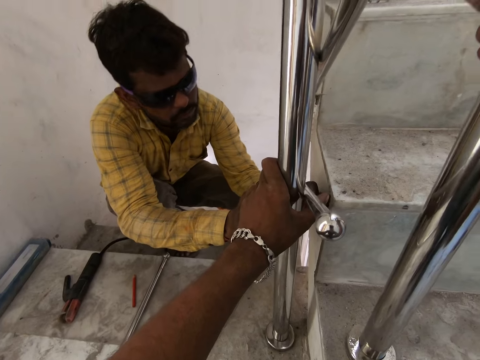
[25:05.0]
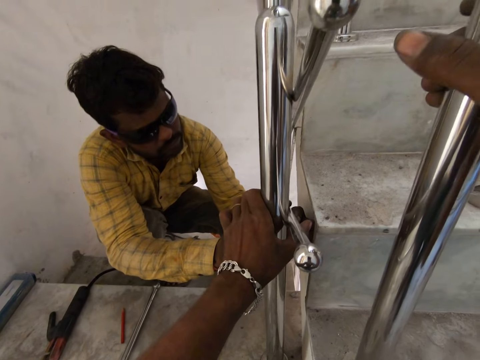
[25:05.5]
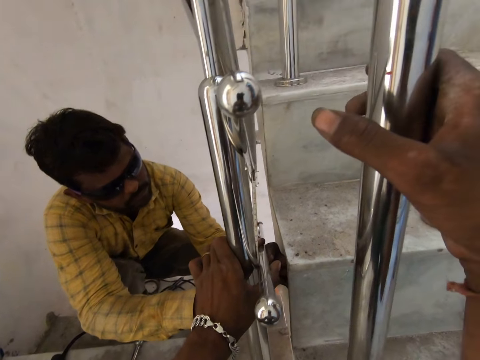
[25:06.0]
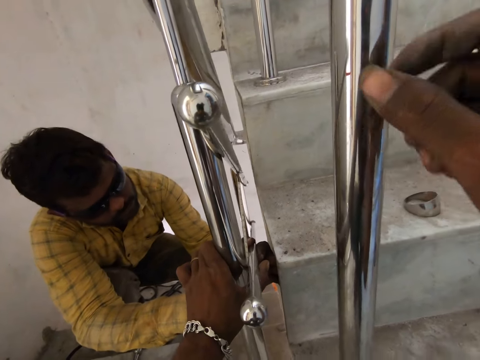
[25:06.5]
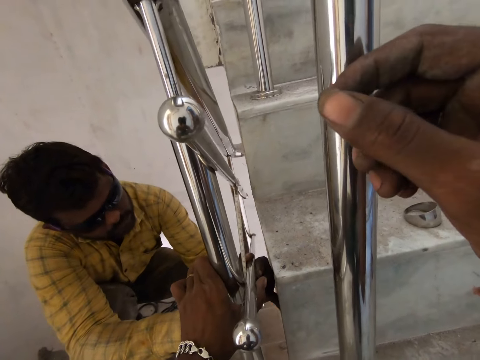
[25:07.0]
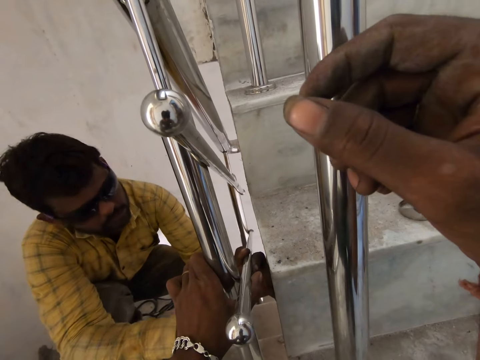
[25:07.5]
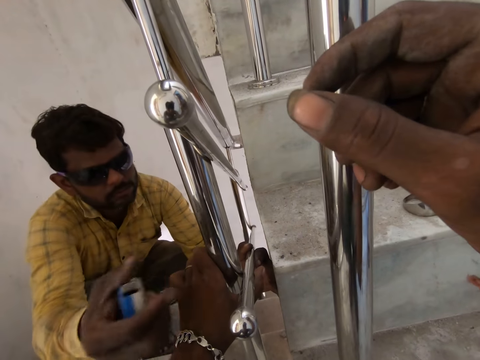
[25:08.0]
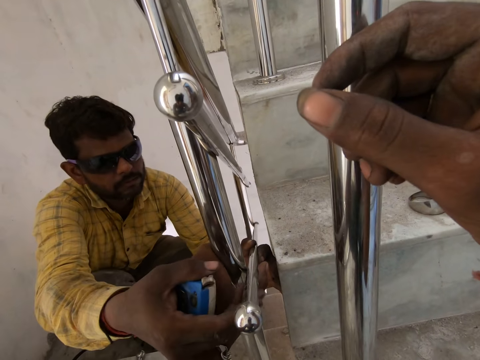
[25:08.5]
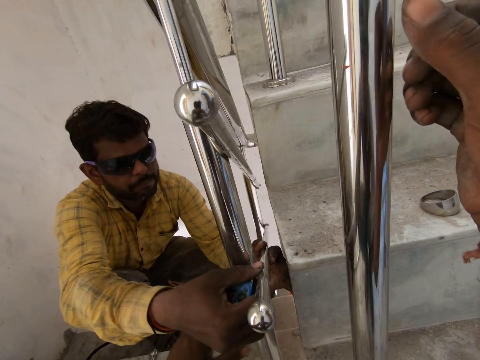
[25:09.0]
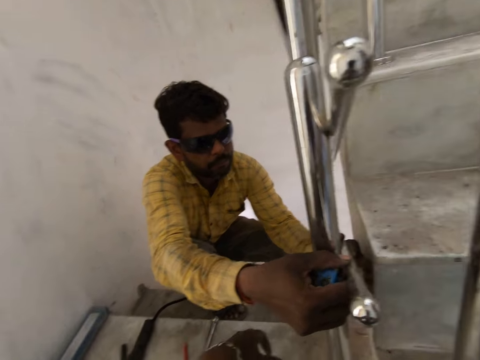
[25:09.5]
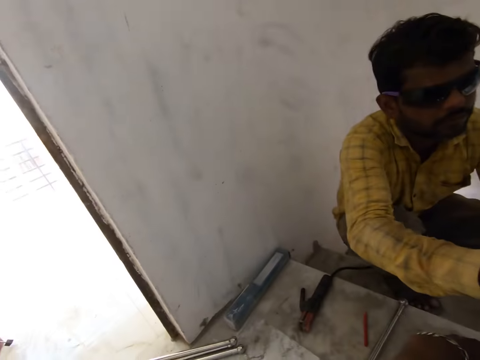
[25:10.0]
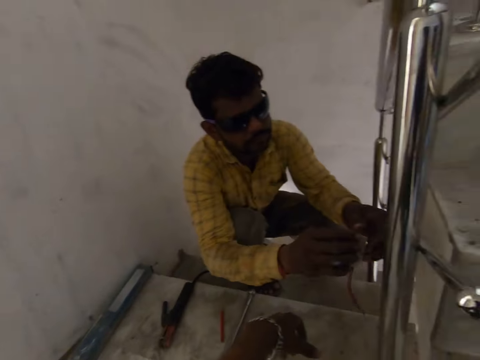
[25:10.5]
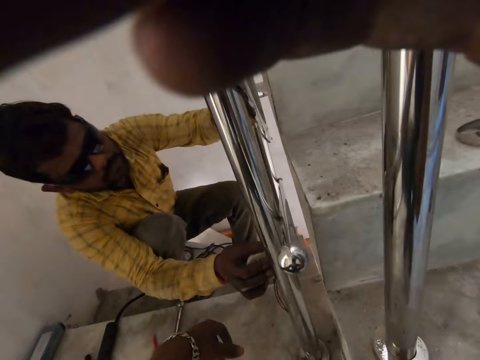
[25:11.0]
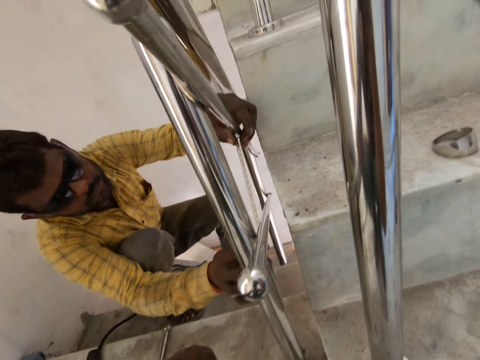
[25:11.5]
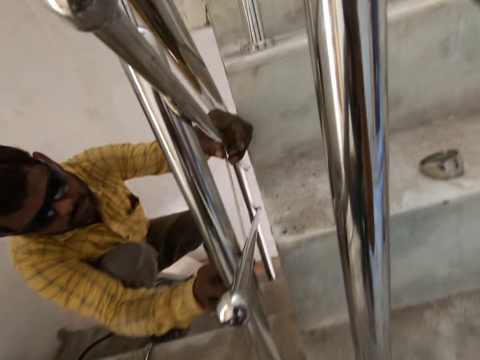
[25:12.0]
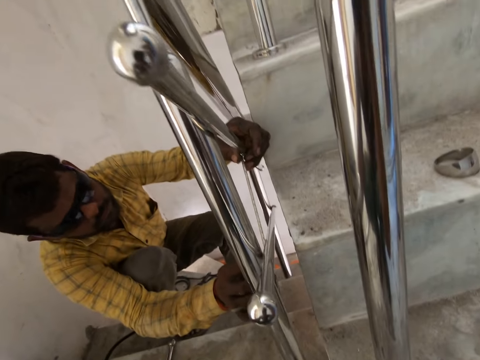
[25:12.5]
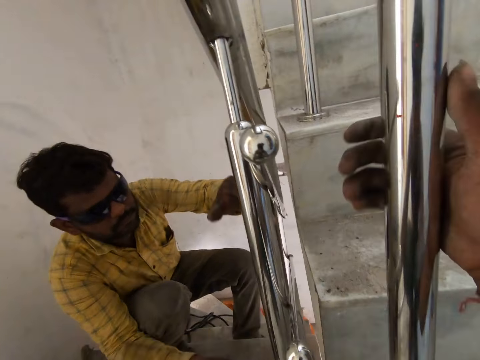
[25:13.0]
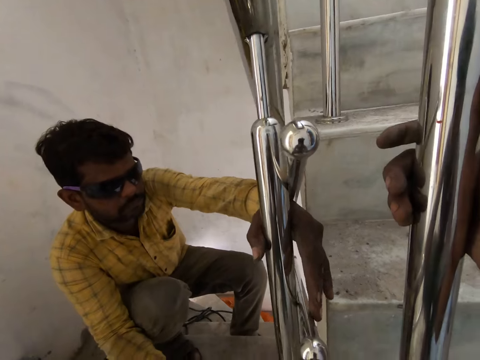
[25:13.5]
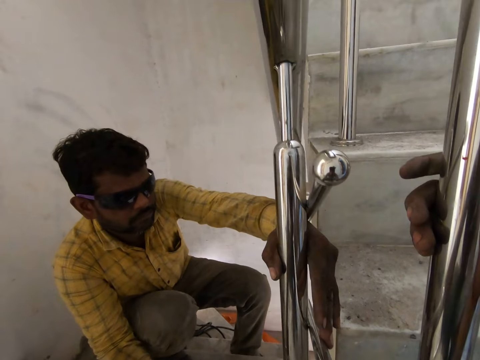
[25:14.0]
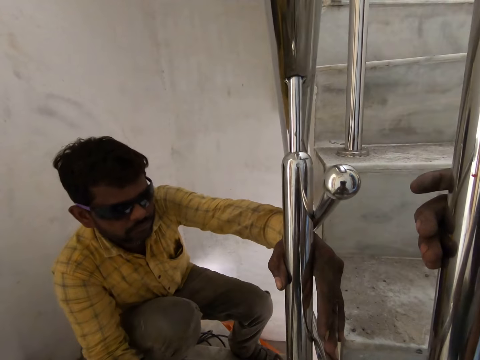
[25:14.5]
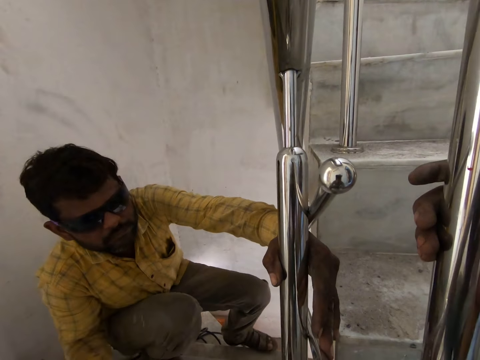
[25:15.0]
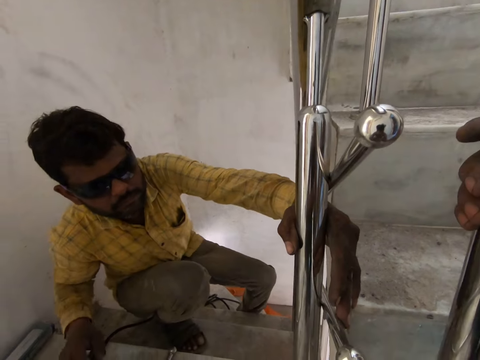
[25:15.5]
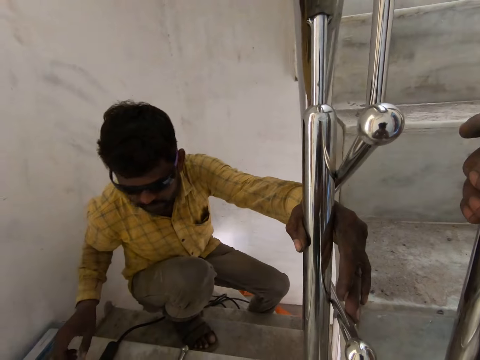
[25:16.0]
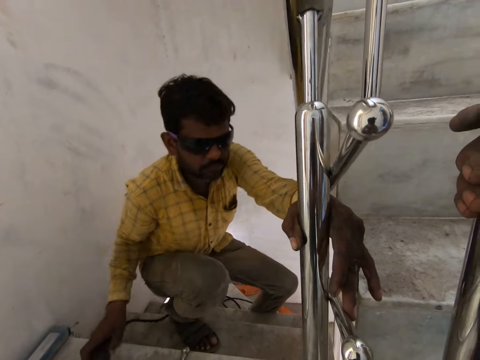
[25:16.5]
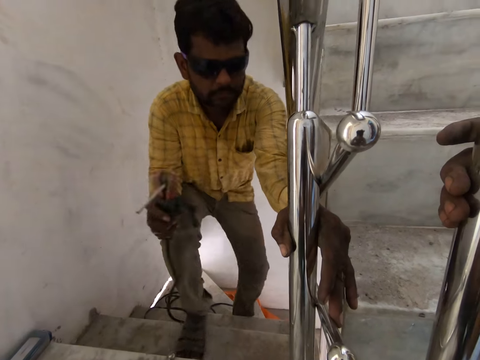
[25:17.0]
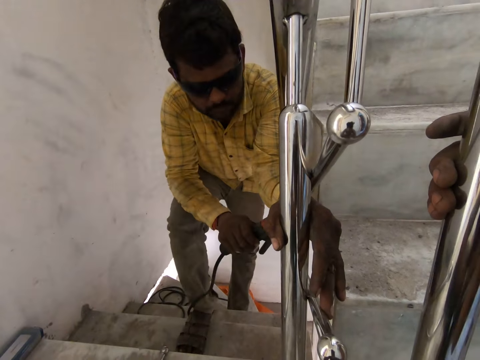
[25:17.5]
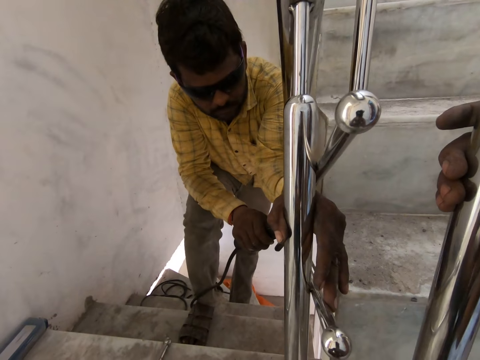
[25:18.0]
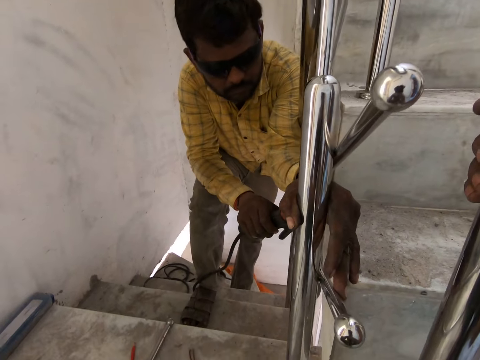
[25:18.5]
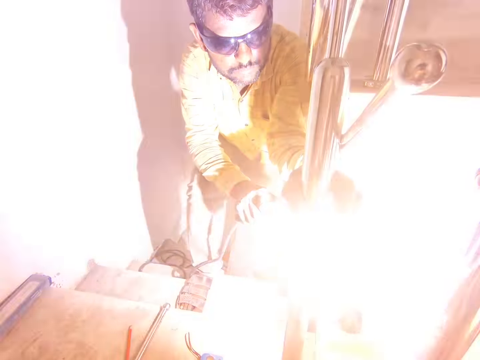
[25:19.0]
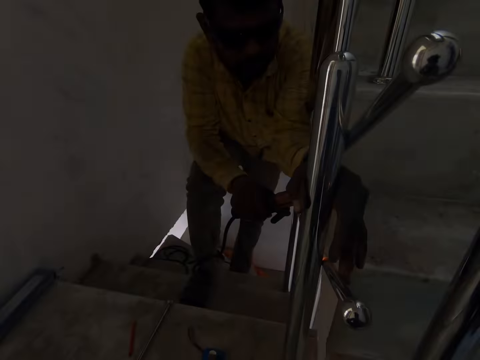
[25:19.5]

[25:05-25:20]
The man retracts the measuring tape with his right hand. The man holds the tape measure and aligns the metal bar on the handle rail. The man measures the space between the steel tubes with the measuring tape in his right hand. The man aligns the metal bar on the handle rail. The man touches the steel tube with his left hand. The man picks up the electrode holder from the staircase with his right hand. The man holds the metal bar onto the handle rail. The man welds the steel tube to the newel post with the electrode holder in his right hand. The camera wearer holds the handle rail.

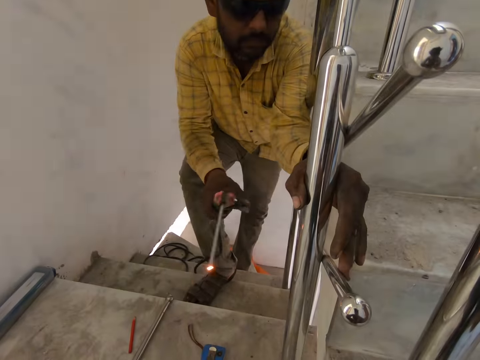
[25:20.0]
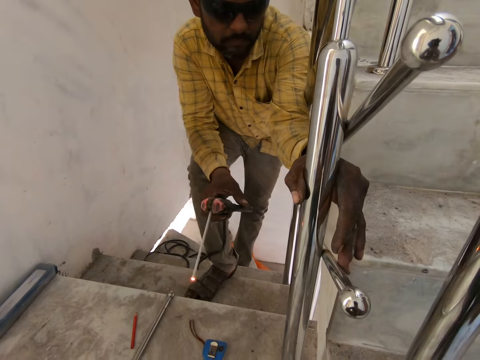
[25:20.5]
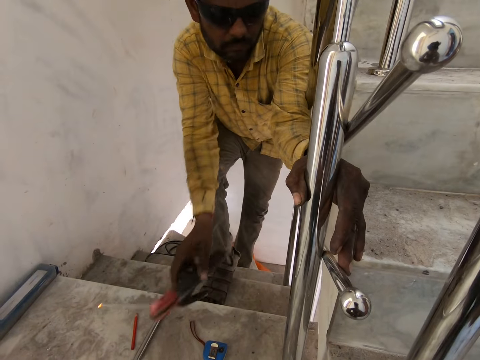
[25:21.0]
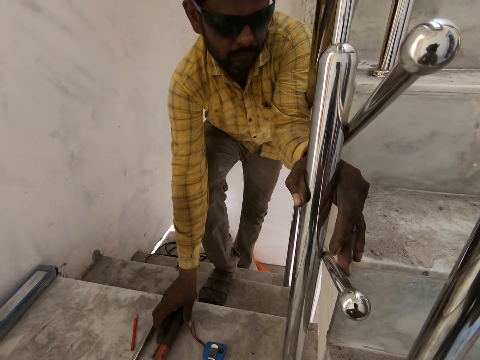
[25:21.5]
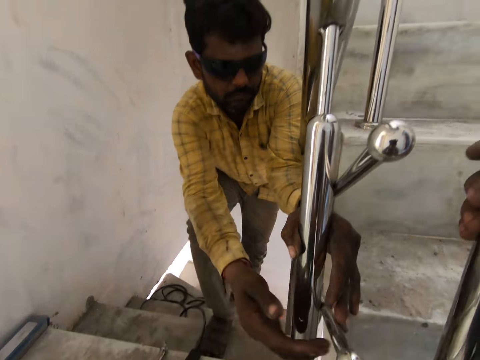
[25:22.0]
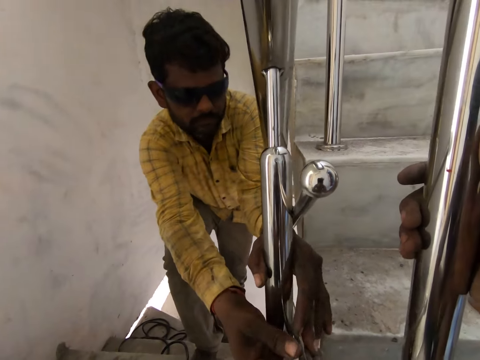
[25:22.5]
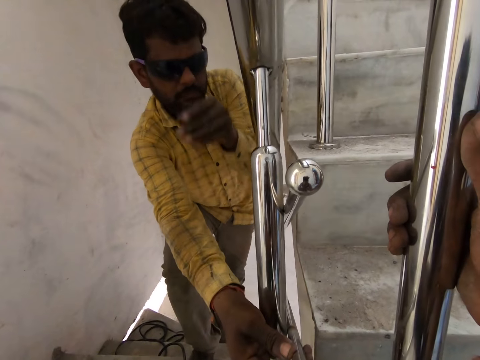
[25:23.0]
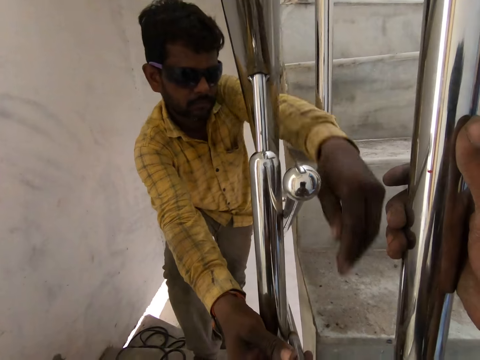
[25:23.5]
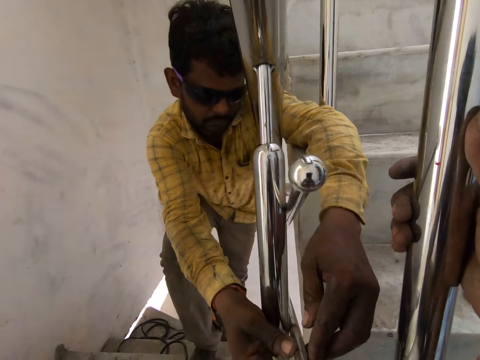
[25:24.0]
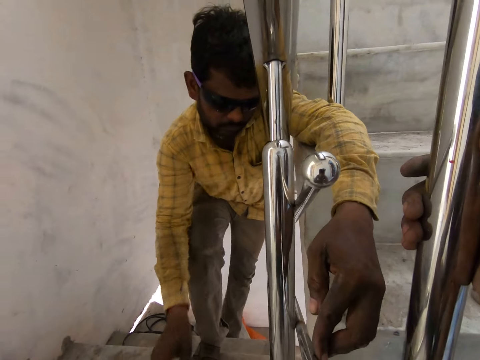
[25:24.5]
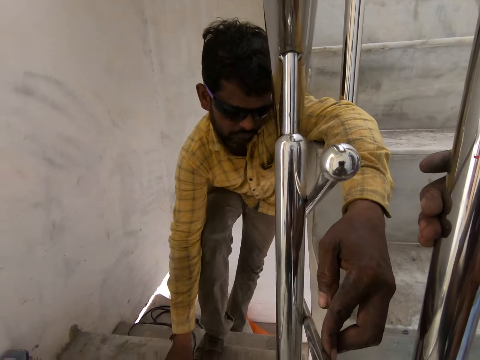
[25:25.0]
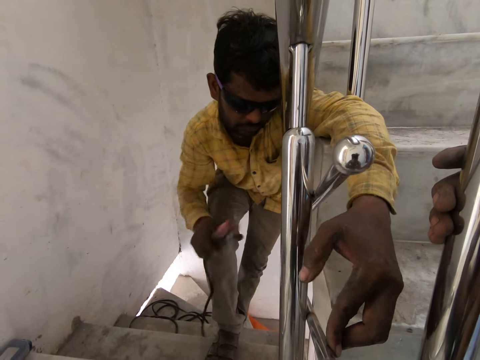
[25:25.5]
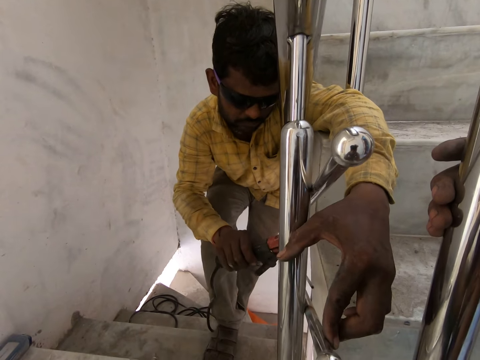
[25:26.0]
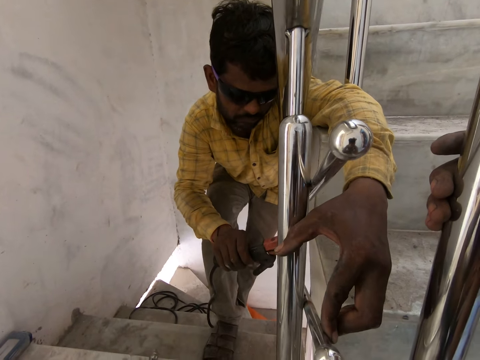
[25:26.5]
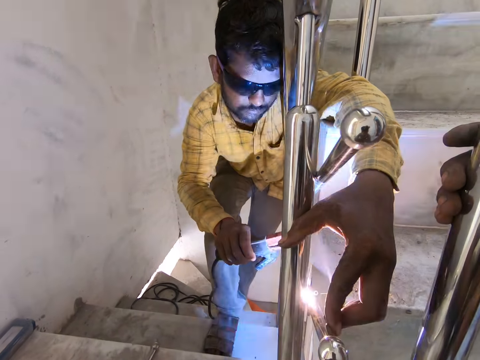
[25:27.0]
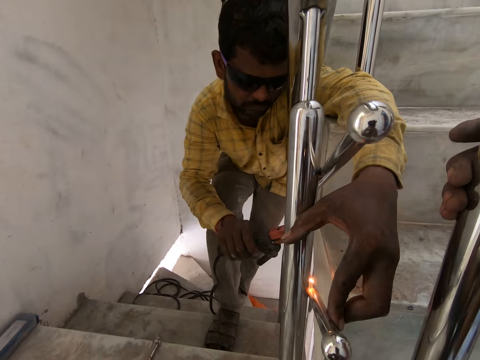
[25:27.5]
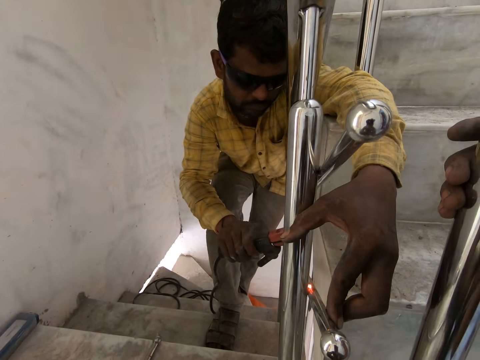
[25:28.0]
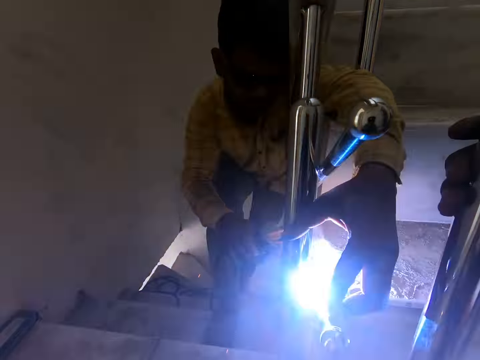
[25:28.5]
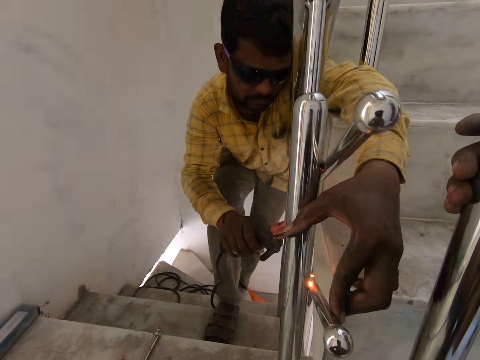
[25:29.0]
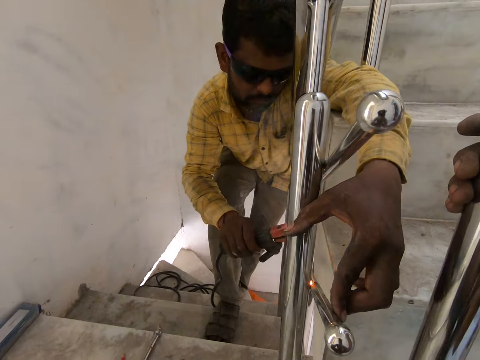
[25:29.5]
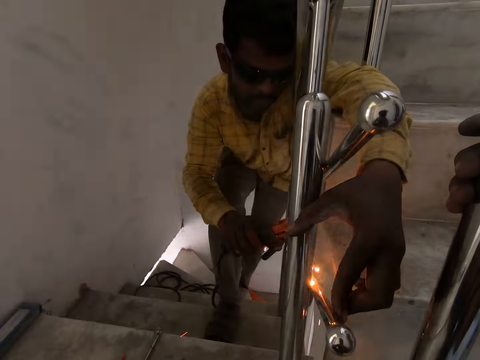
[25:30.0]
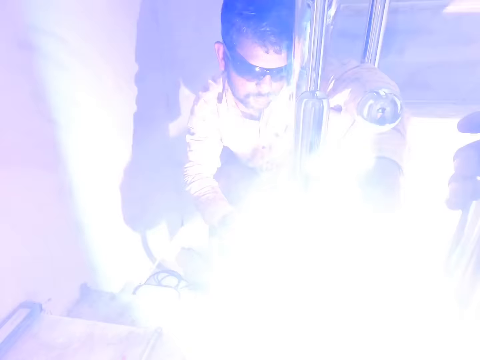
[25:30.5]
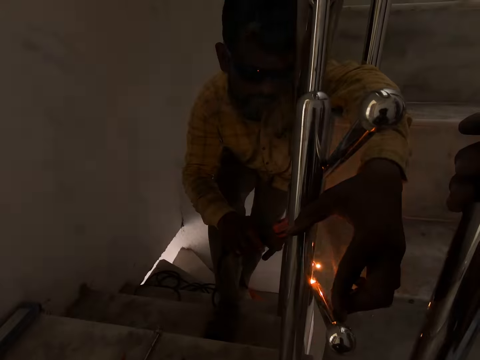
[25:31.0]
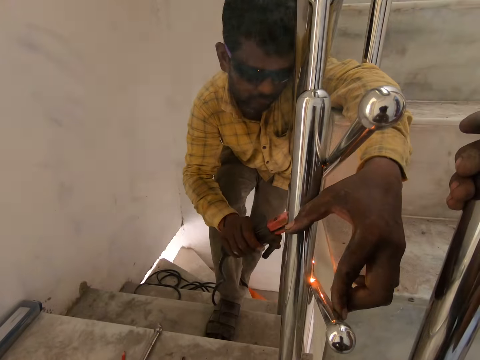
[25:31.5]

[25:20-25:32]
A man drops the welding electrode holder on the staircase landing with his right hand. The man holds the steel tube or metal bar onto the handle rail with both hands. The camera wearer holds the handle rail. The man aligns the metal bar on the handle rail. The man holds the steel tube onto the handle rail with his left hand. The man picks up the electrode holder from the staircase landing with his right hand. The camera wearer holds the handle rail. The man welds the steel tube to the newel post with the electrode holder in his right hand. The man holds the handle rail. The camera wearer holds the handle rail.
